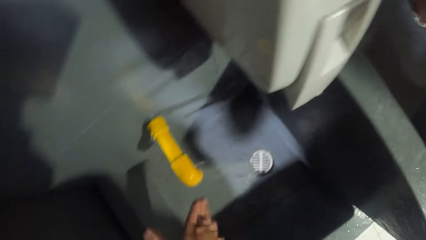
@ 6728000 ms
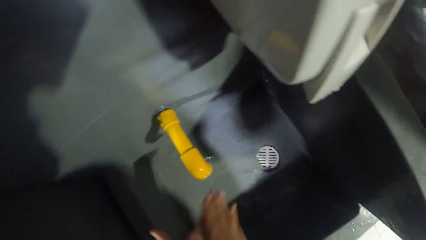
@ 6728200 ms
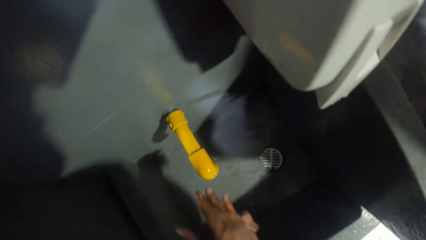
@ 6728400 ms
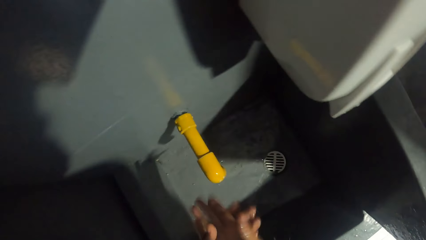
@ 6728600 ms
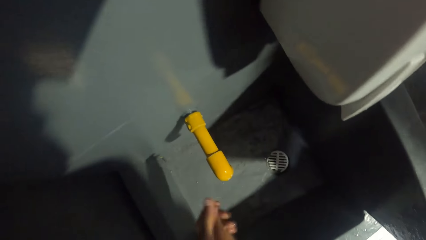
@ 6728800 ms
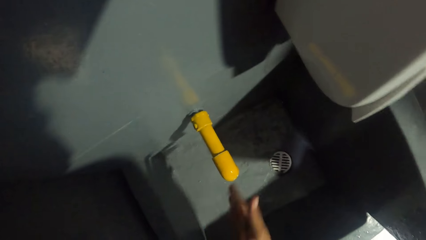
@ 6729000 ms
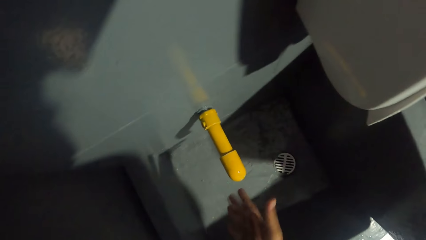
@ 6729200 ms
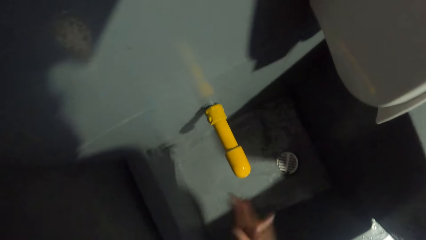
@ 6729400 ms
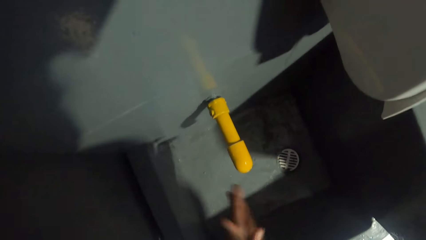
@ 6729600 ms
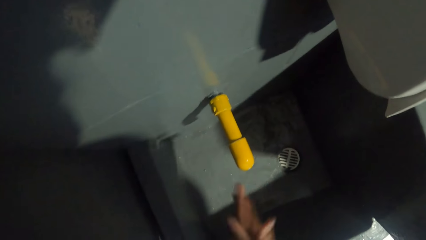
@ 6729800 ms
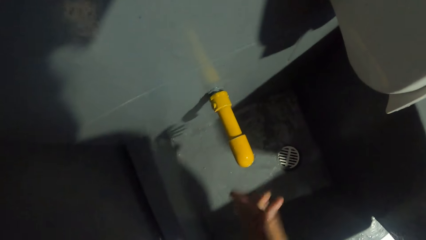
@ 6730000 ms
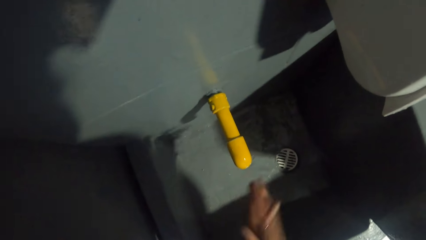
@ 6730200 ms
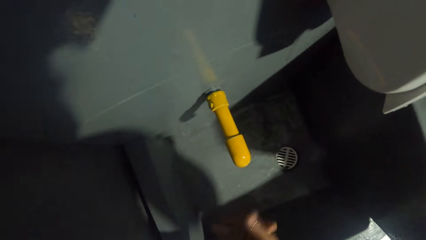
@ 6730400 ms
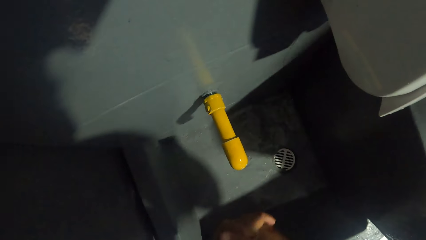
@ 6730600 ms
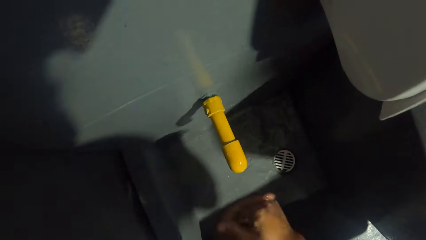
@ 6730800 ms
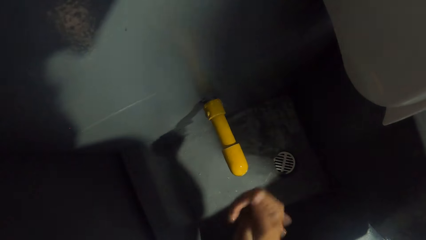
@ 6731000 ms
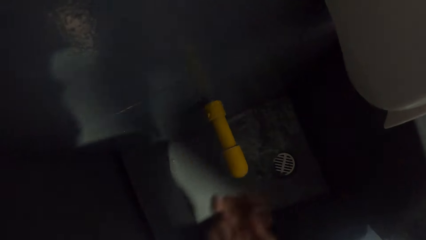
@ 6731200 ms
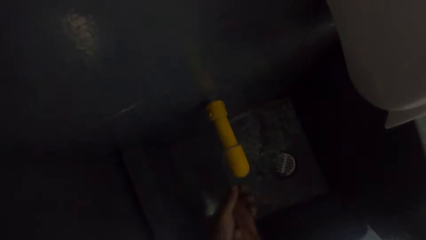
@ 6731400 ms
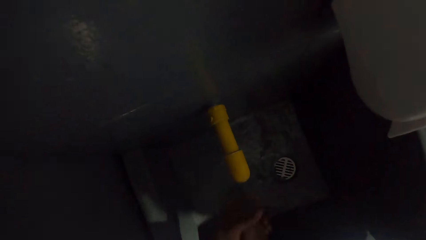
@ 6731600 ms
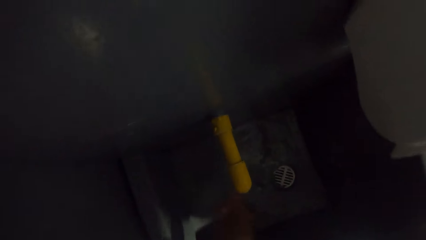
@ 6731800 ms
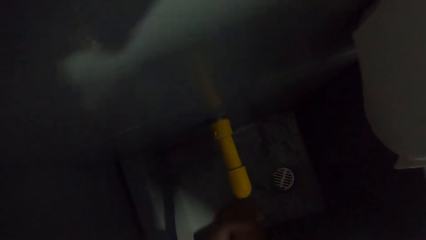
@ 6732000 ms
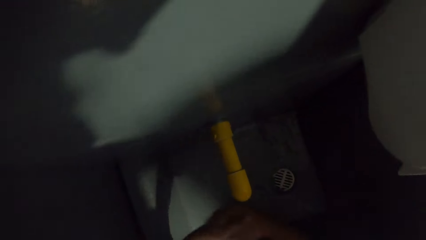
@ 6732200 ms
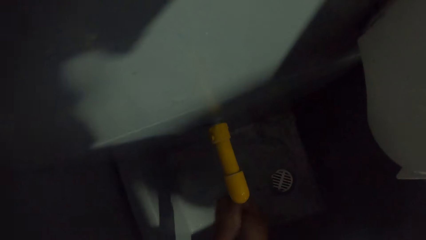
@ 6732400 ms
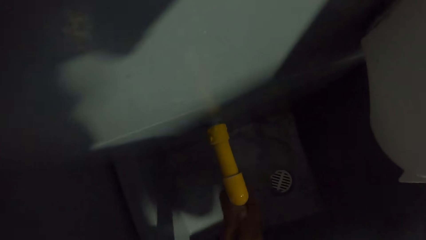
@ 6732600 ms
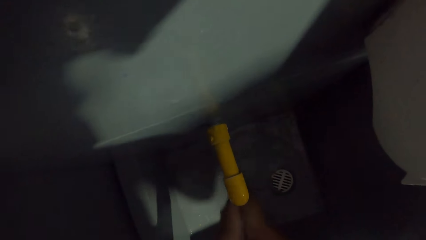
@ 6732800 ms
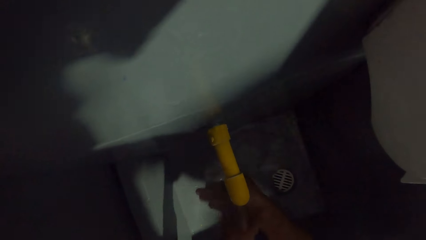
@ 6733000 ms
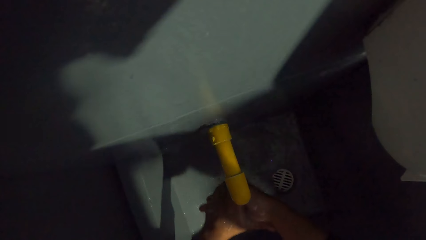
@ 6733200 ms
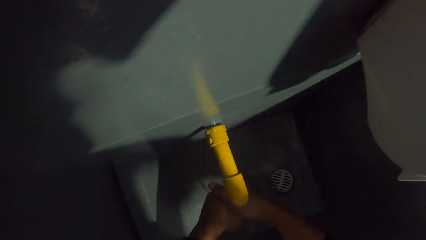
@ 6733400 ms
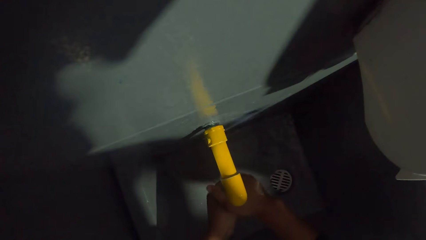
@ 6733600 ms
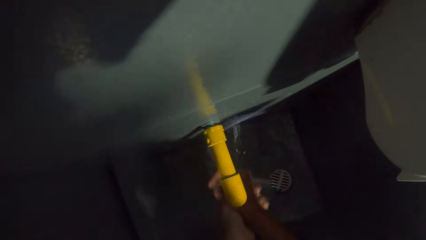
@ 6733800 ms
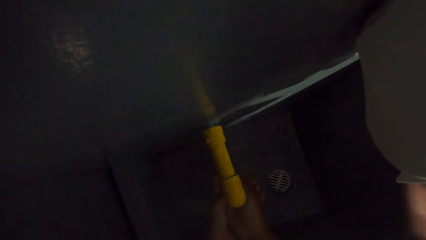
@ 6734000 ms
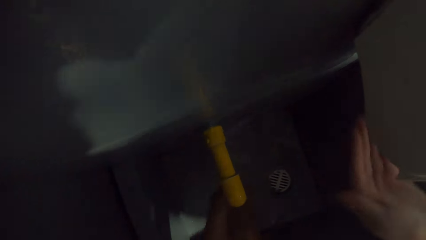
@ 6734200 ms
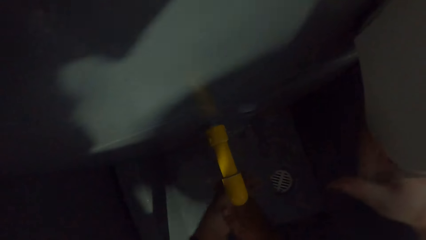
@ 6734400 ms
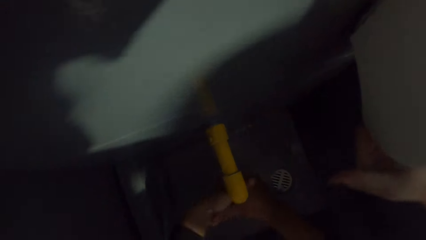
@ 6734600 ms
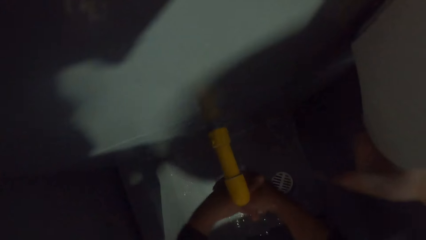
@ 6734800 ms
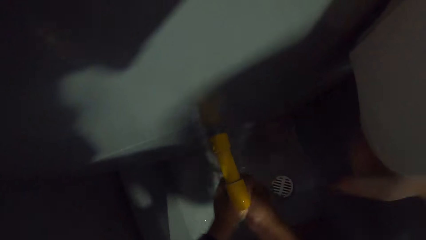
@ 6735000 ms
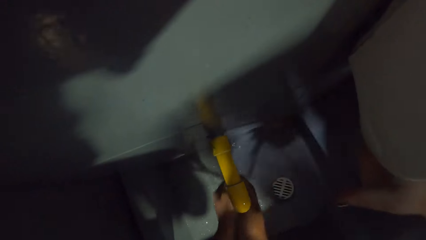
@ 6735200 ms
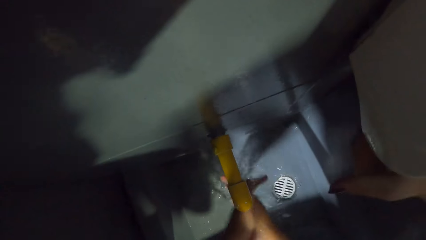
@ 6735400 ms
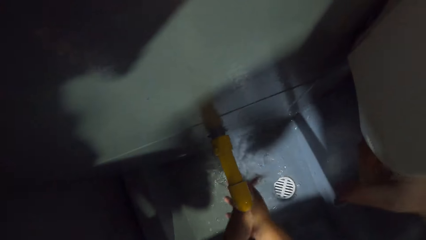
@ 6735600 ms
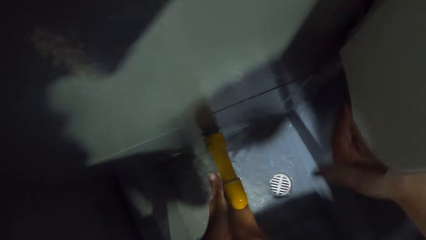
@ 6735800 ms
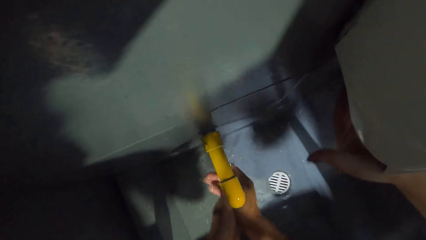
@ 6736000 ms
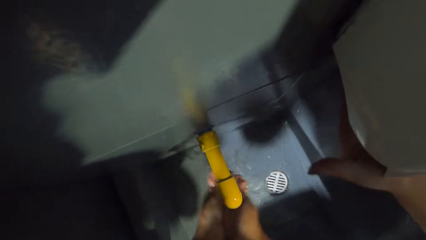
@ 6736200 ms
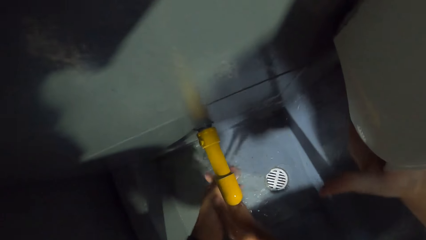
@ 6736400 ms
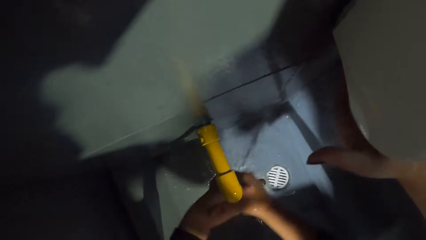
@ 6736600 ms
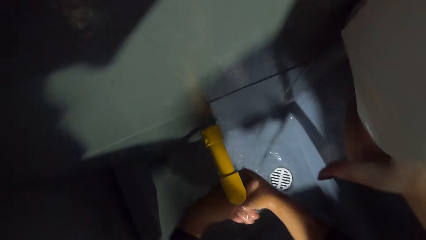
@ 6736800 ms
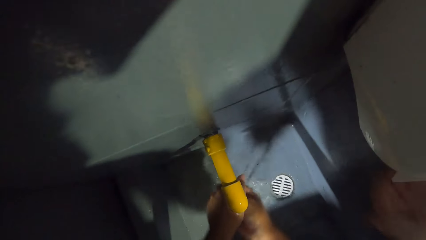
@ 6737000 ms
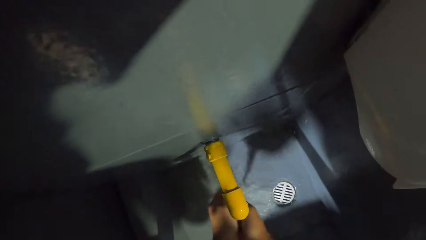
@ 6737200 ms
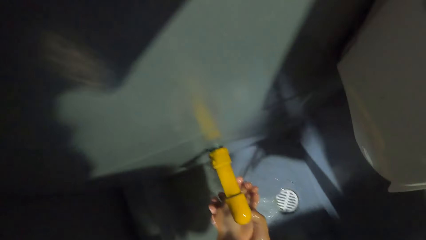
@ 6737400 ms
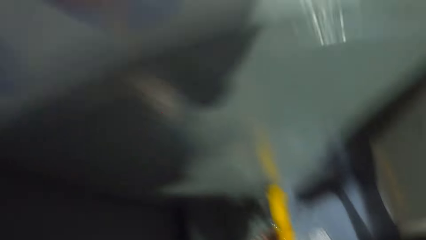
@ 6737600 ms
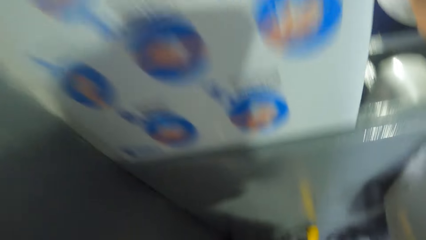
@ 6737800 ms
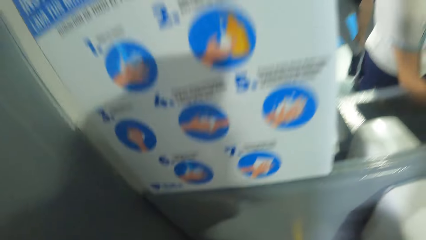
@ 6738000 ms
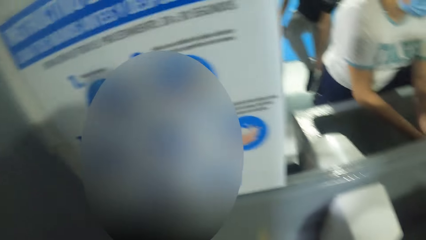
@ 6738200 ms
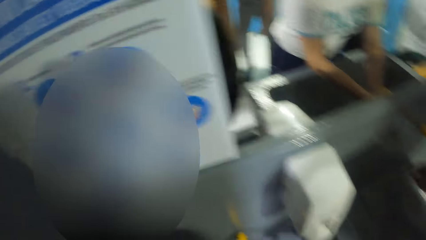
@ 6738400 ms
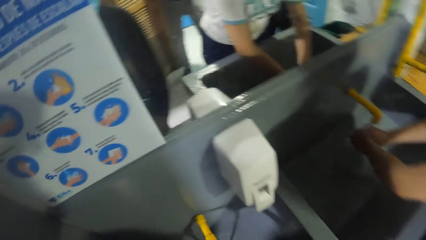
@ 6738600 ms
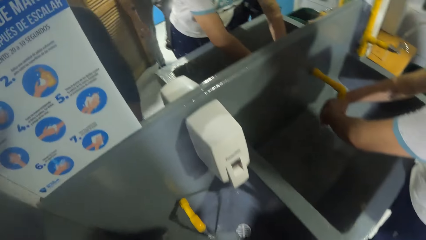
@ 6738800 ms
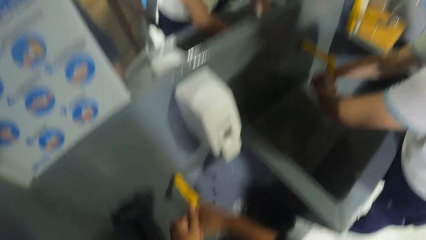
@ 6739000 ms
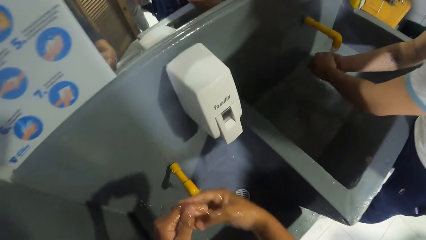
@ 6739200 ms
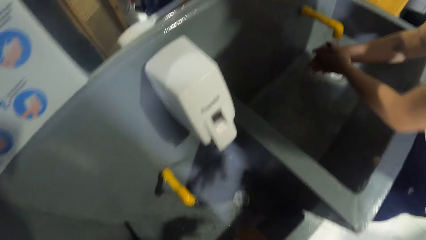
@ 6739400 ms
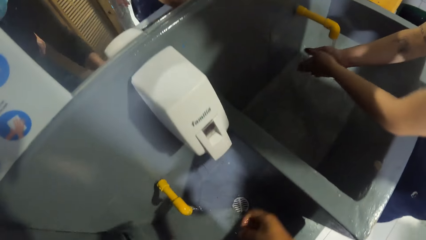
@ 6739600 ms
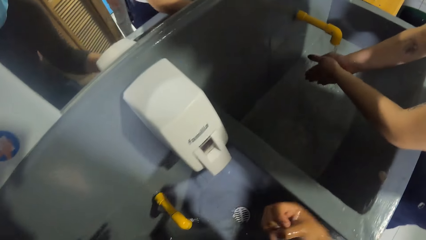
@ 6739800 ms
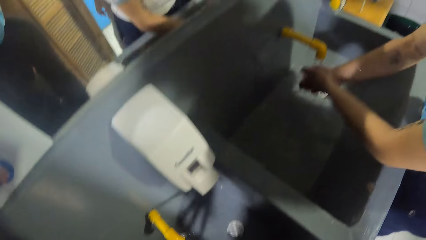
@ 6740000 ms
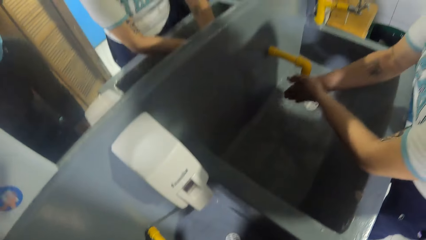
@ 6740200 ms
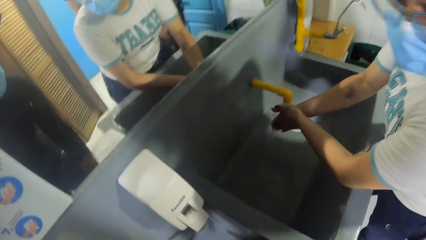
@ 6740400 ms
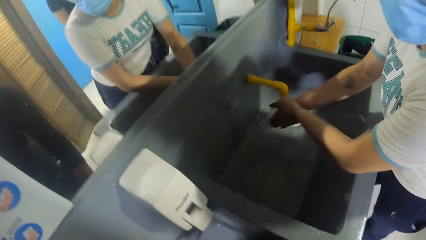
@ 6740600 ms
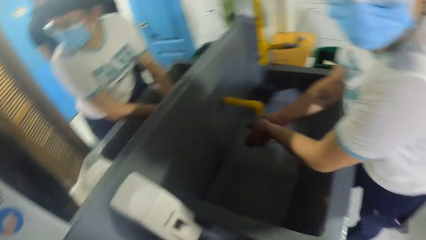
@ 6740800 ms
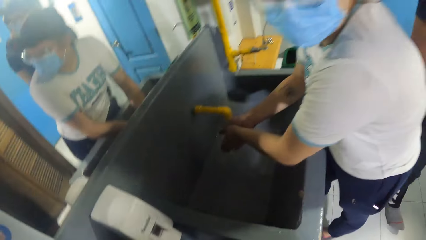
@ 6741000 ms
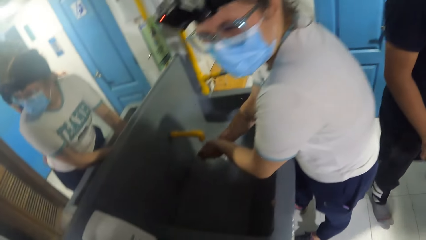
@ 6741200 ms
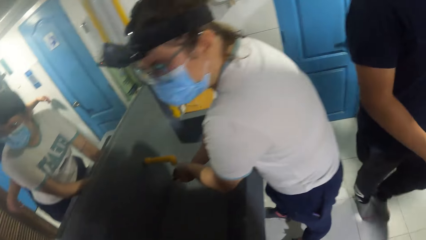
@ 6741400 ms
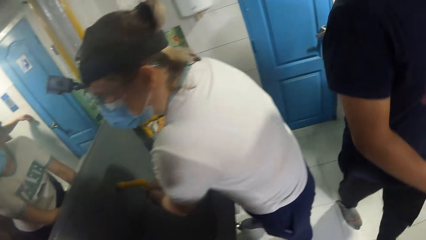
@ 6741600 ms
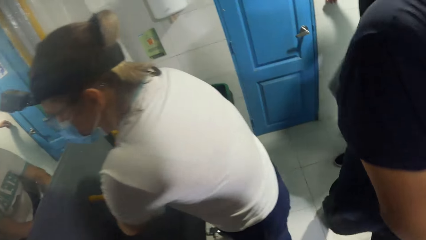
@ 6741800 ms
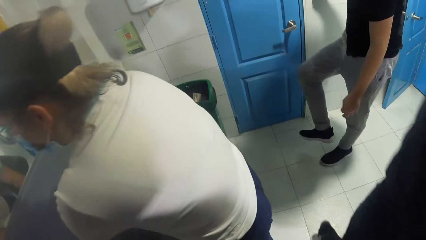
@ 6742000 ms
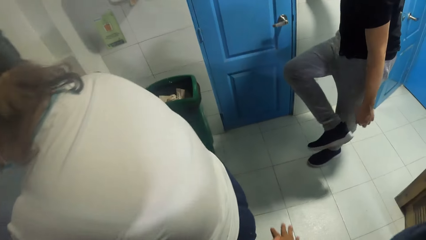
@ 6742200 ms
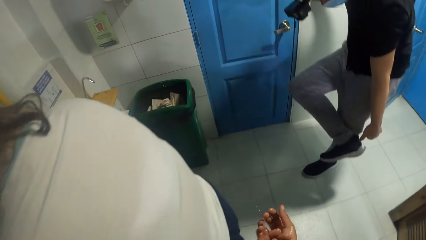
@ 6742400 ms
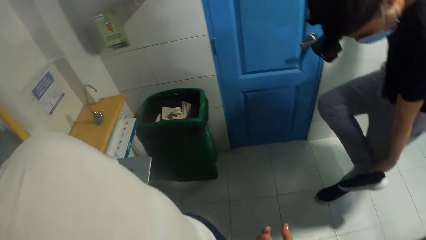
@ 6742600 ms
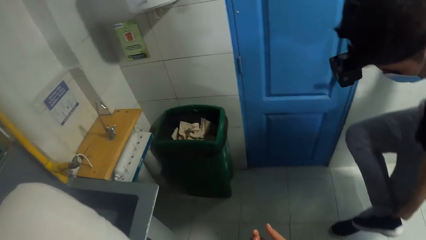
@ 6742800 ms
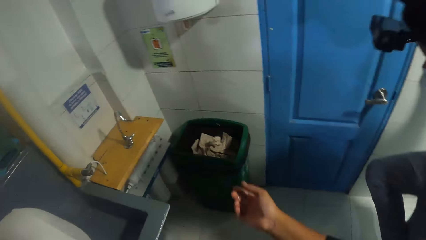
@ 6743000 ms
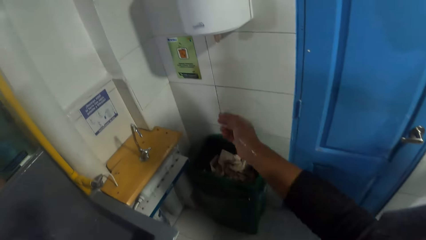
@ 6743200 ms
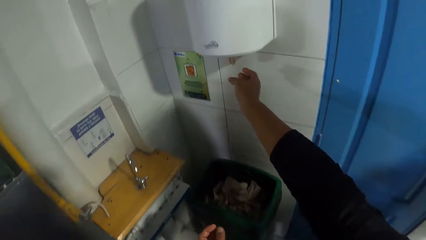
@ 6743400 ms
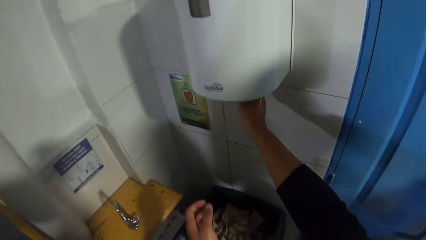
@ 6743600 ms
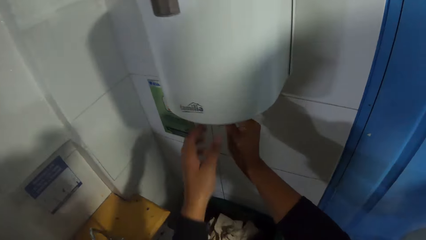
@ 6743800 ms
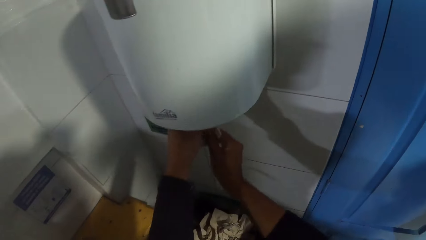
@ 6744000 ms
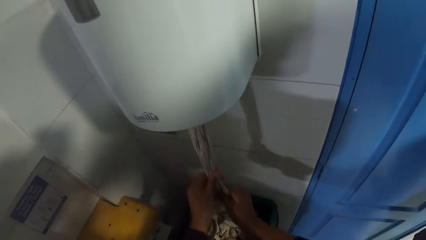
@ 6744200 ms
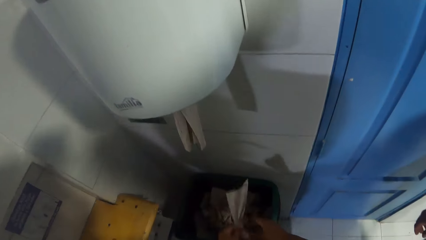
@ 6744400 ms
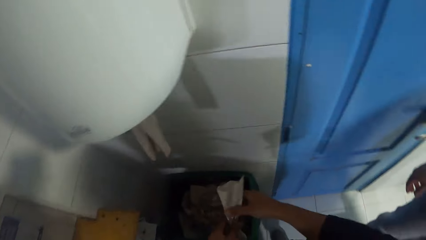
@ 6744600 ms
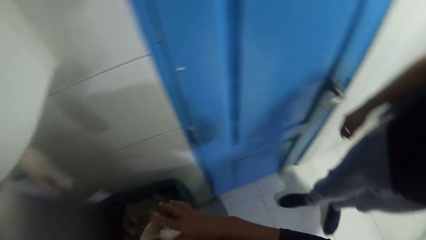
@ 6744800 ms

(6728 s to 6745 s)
The camera wearer rubs her hands together with soap. She washes hands in a sink. She rinses both hands under the tap. She looks around. She rinses hands in the sink. A person washes hands in the sink. The camera wearer walks in a room. She pulls a tissue paper from a tissue machine with both hands.
